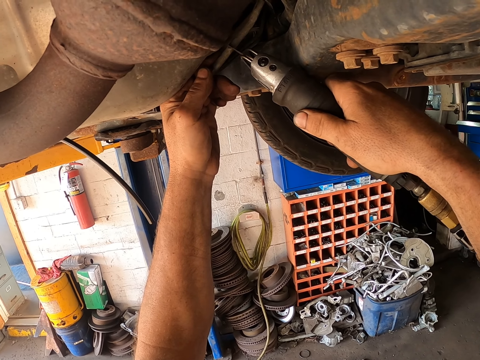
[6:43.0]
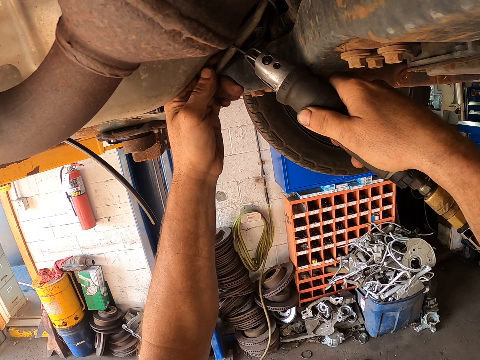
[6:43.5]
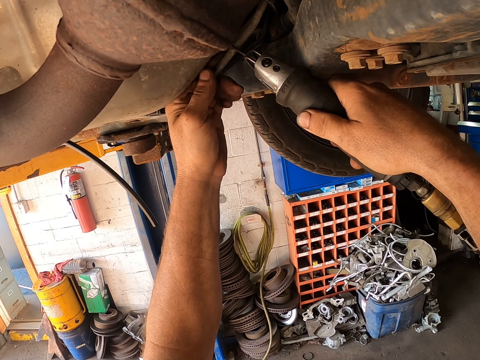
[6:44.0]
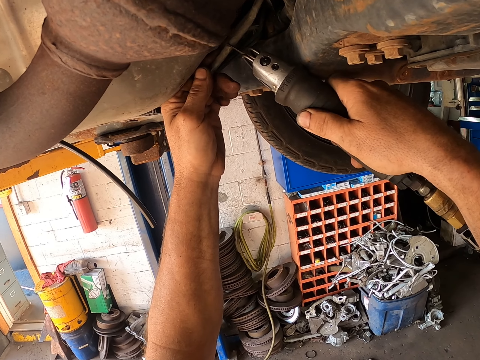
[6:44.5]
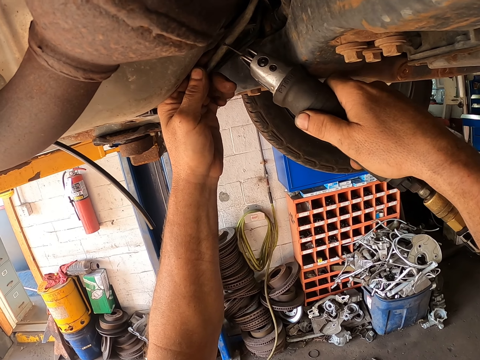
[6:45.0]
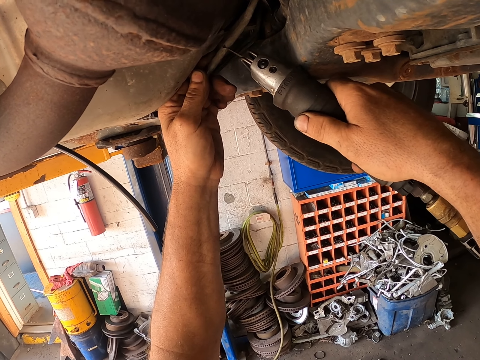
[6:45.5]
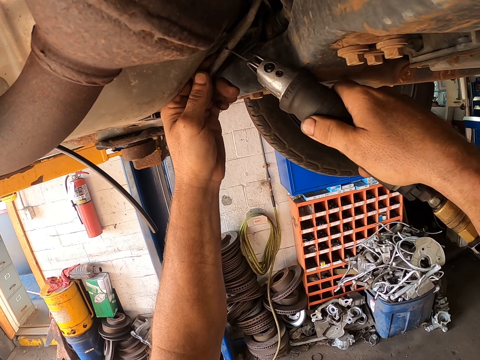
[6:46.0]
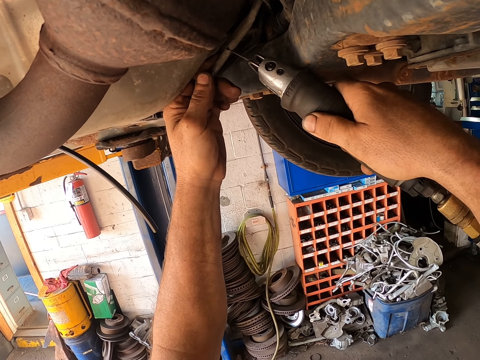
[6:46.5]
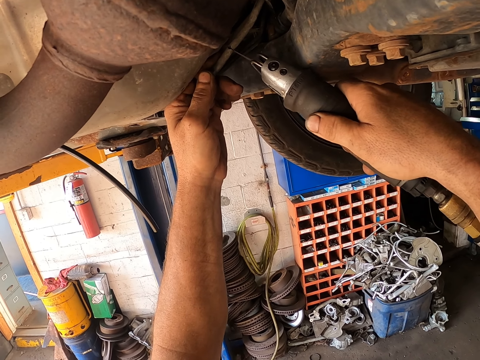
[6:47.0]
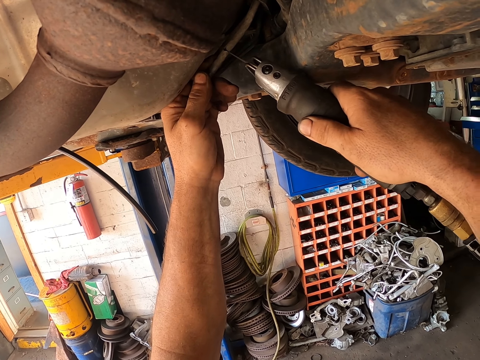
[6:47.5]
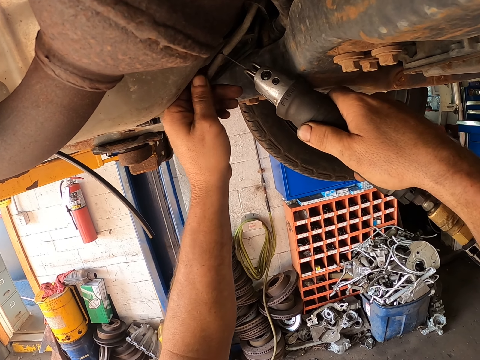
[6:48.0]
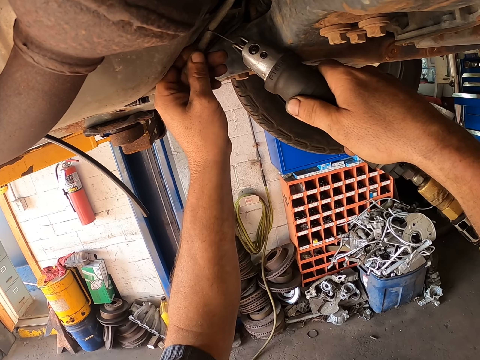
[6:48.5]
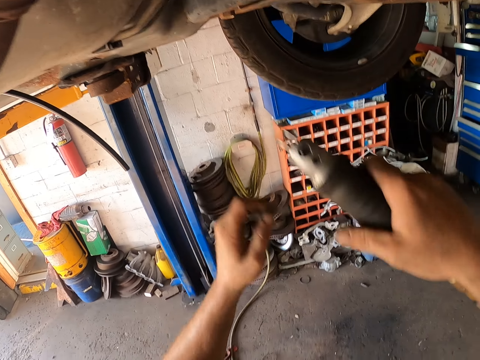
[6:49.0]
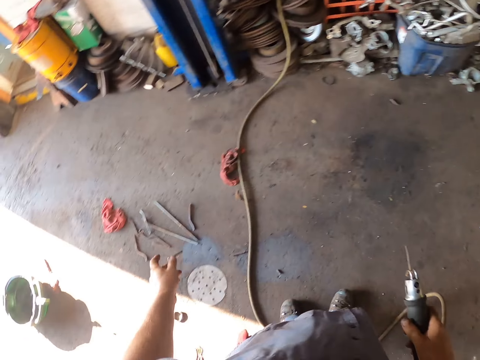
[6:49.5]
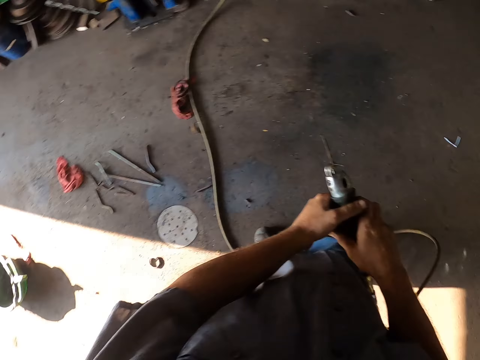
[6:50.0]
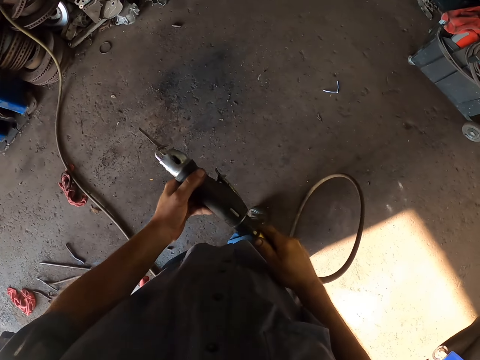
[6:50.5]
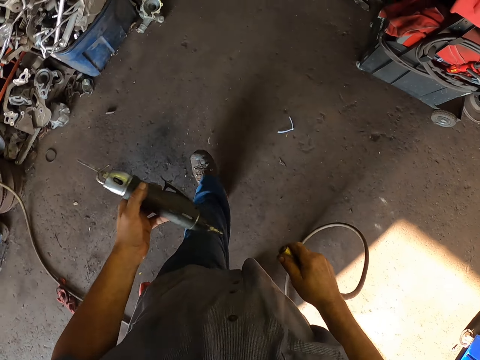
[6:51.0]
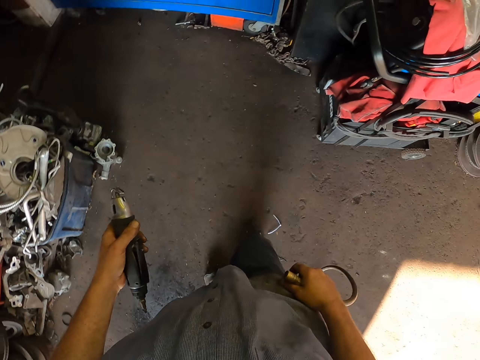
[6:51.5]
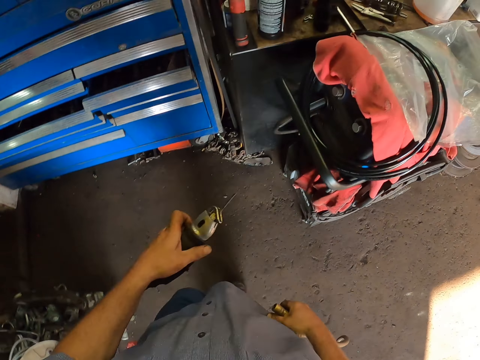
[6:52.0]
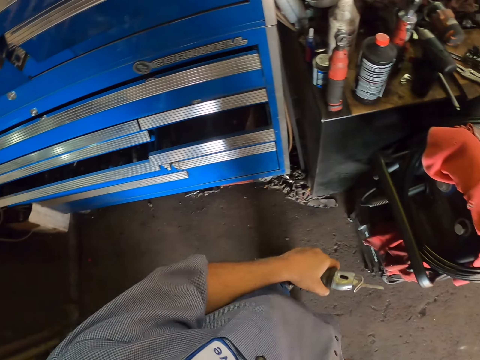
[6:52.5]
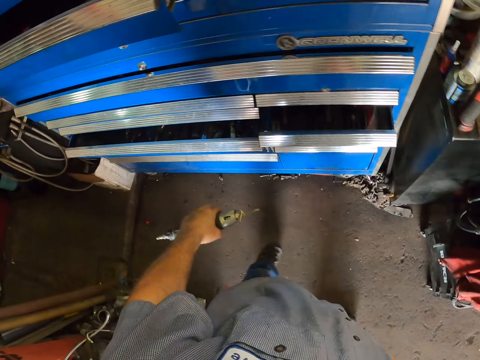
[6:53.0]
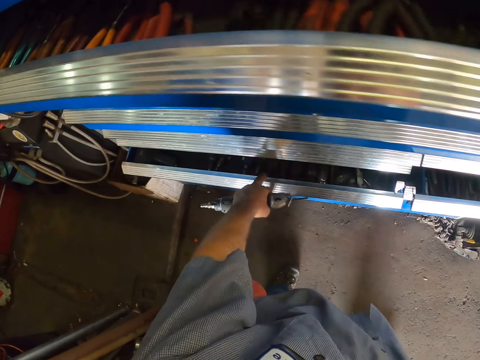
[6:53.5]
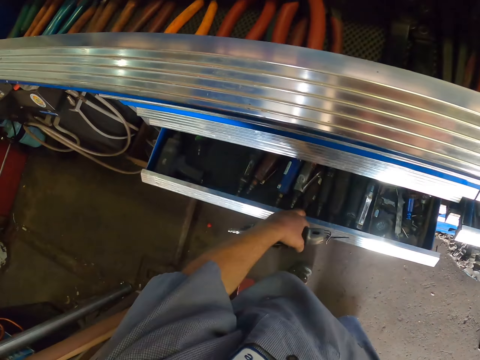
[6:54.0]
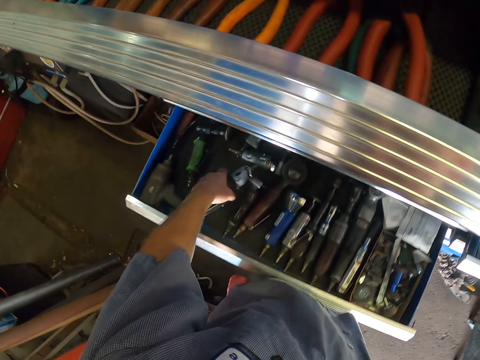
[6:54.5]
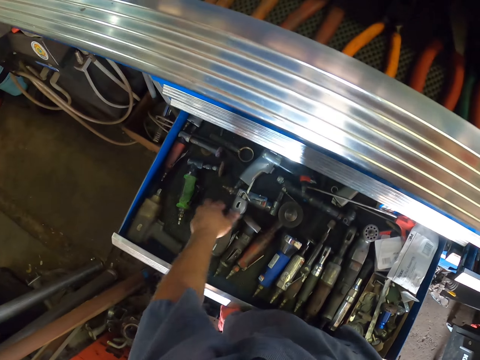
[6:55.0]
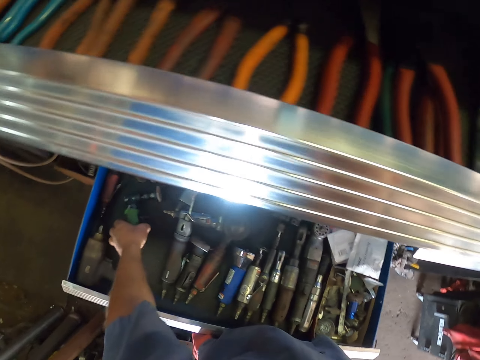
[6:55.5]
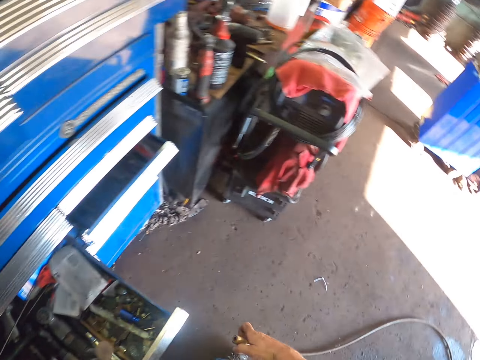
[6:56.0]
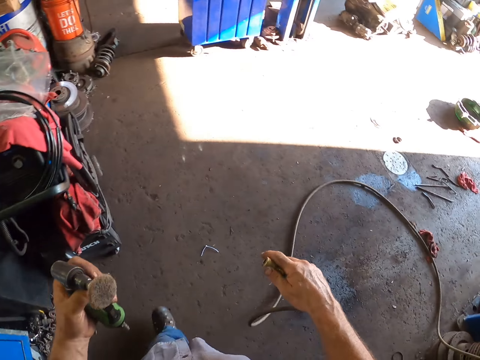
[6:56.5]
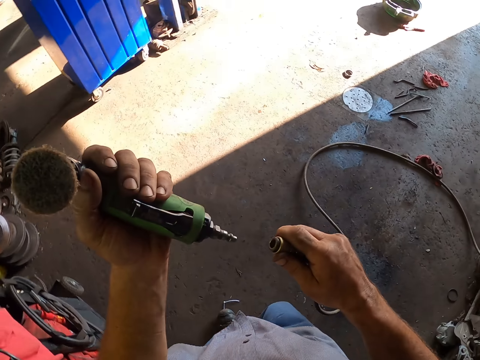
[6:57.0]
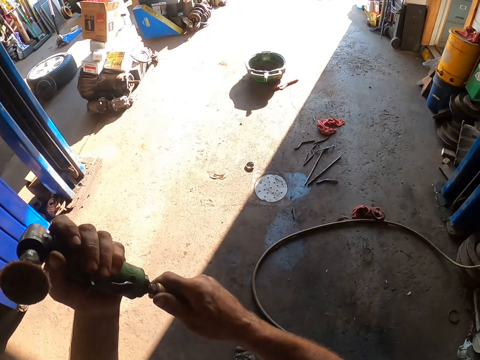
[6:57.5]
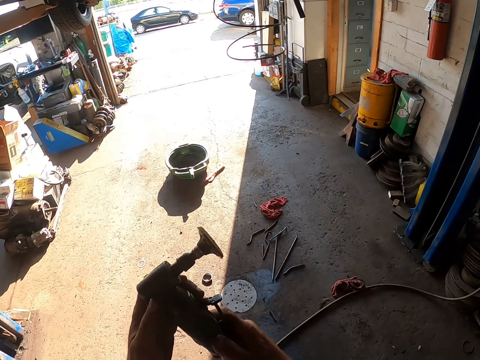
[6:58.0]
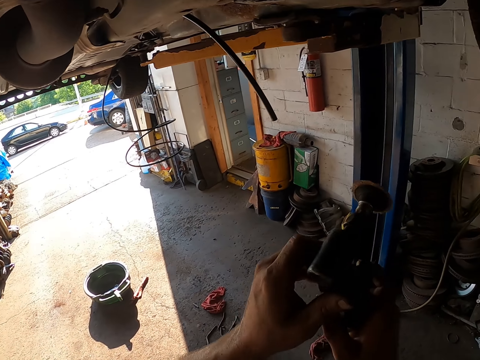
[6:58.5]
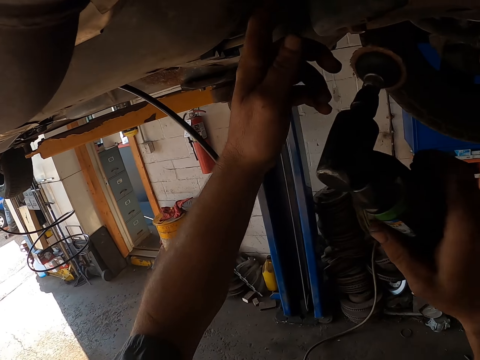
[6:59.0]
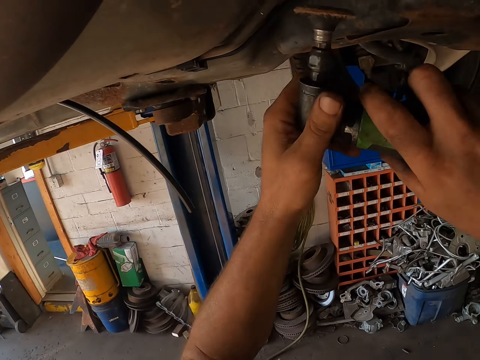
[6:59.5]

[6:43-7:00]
The camera wearer throws a piece of car metal pipe. They disconnect the reciprocating saw from the pipe. They open a tool drawer. They put the reciprocating saw in the tool drawer. They pick up a random orbital polisher. They fix the random orbital polisher to the cable.

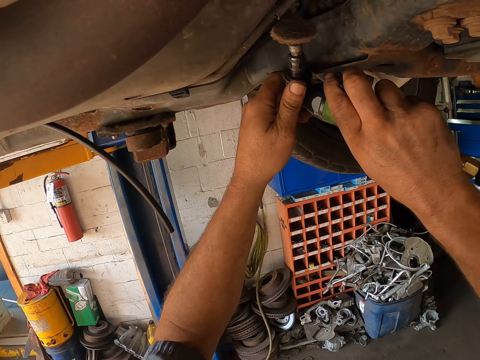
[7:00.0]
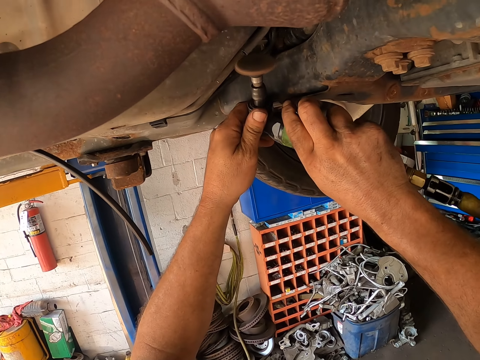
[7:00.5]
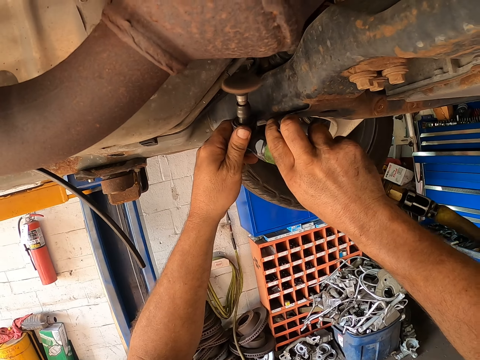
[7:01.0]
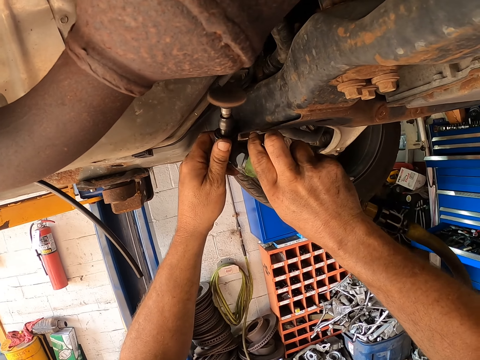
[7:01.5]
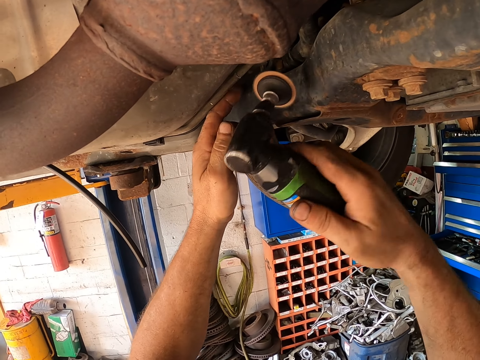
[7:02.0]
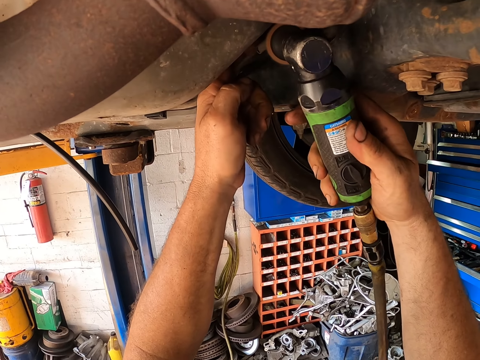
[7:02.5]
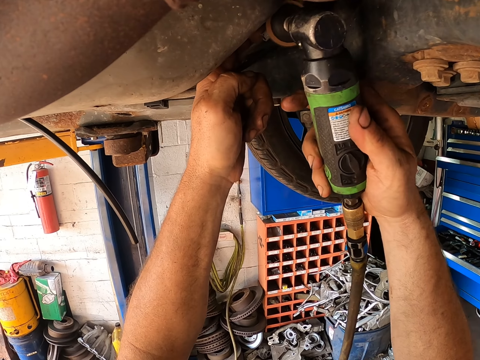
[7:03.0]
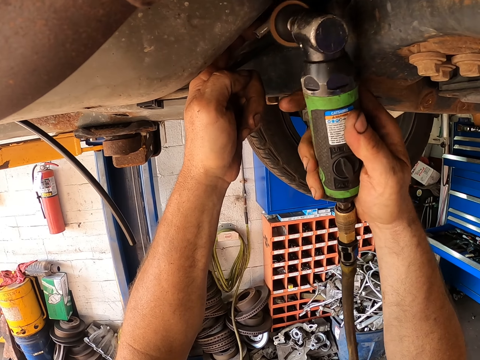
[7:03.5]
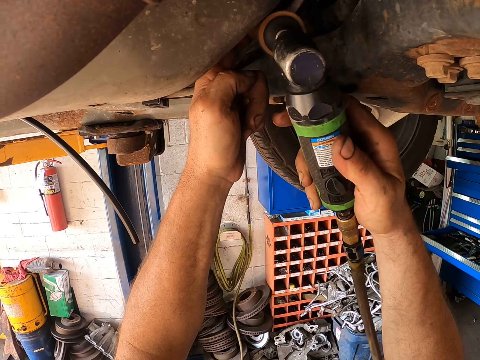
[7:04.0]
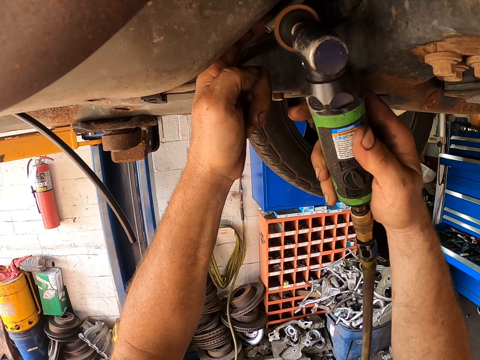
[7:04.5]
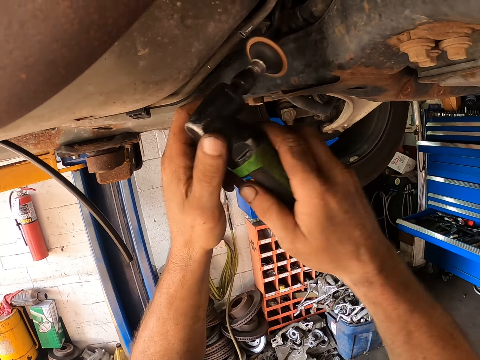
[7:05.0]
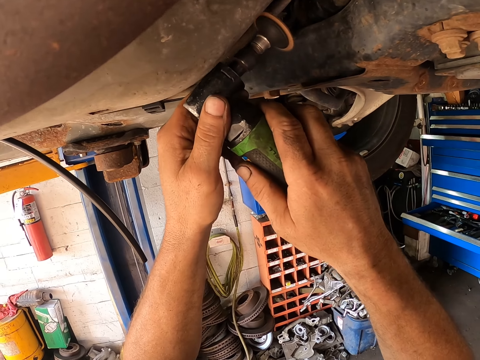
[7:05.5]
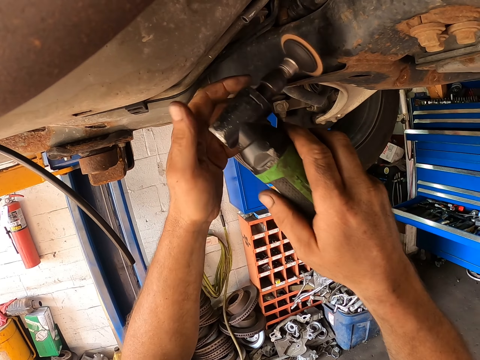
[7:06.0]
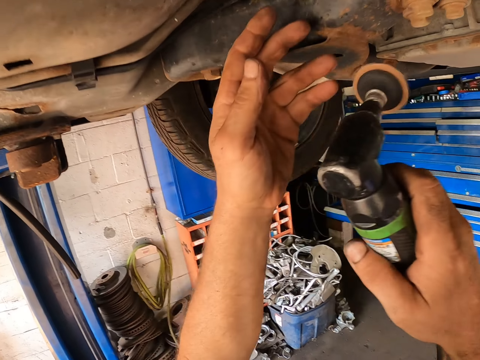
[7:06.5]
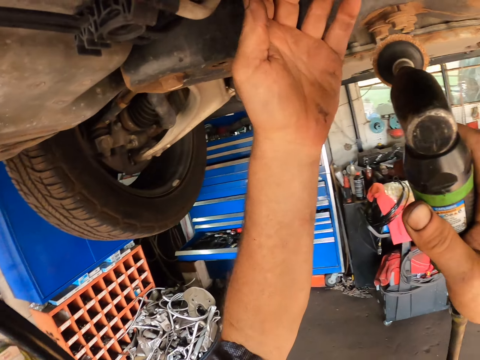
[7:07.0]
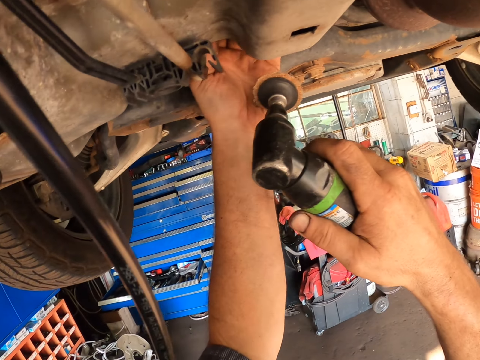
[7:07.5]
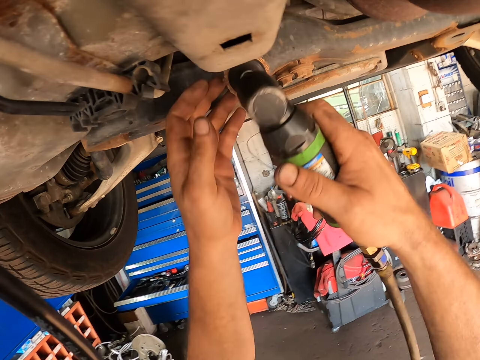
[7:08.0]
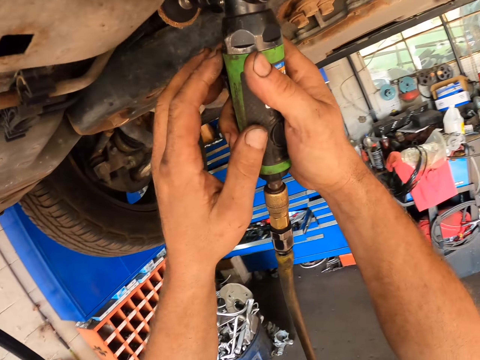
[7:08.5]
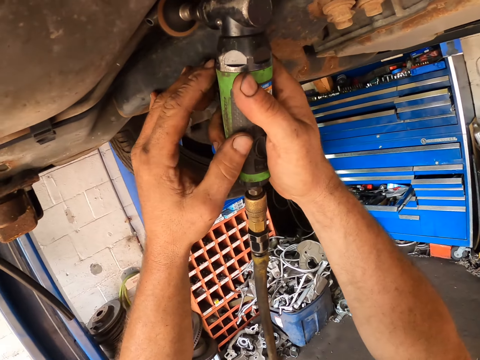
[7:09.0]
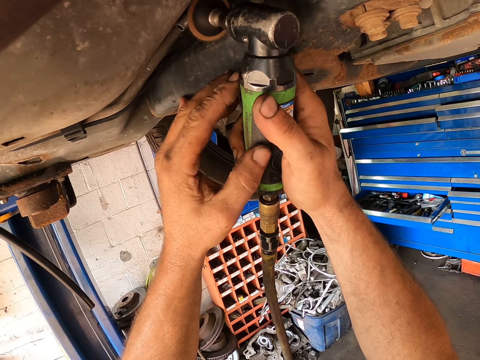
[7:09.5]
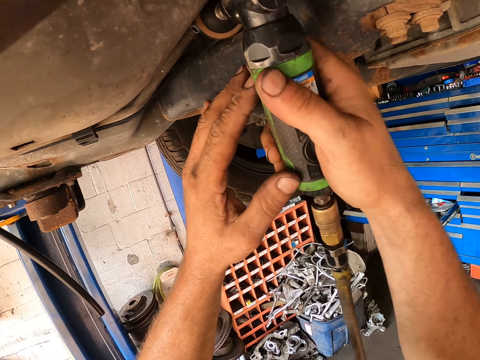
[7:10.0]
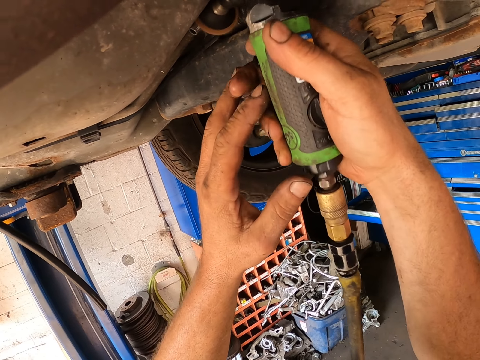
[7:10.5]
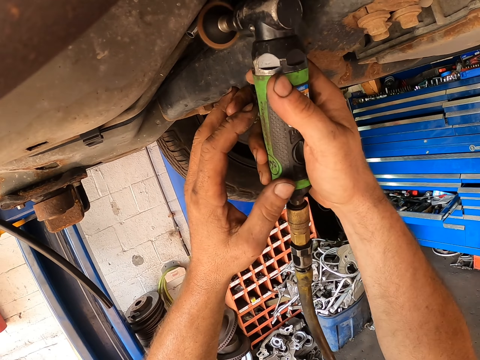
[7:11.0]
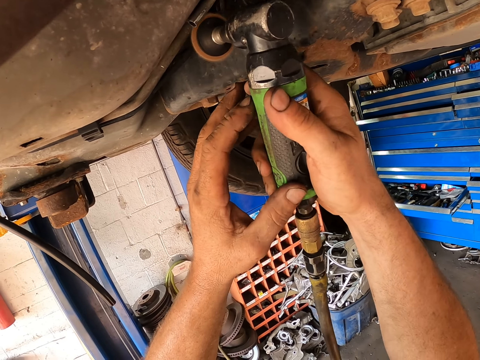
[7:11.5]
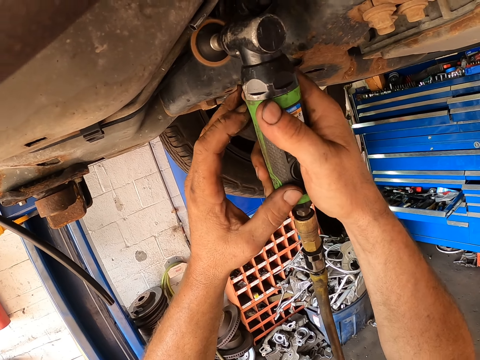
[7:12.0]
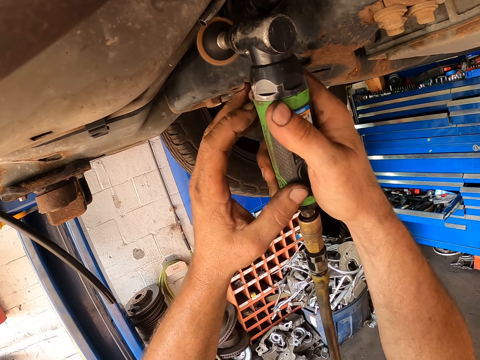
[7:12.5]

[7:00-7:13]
The camera wearer removes rust with something. They polish the metal pipe under the car.
